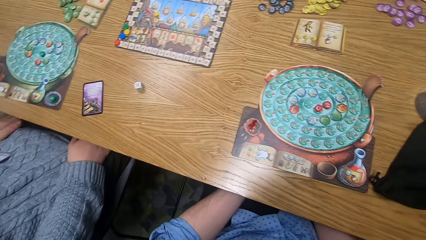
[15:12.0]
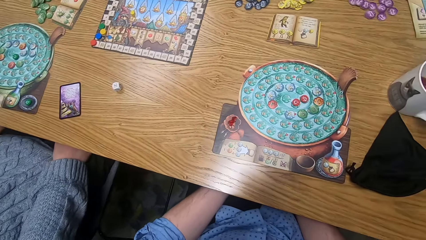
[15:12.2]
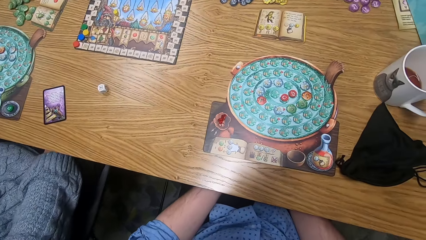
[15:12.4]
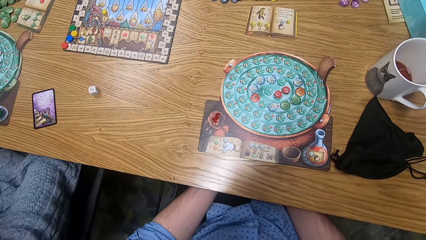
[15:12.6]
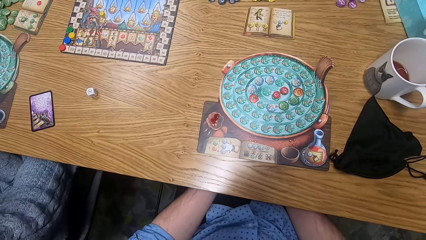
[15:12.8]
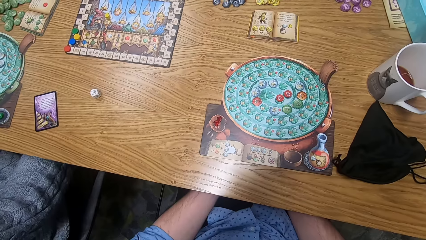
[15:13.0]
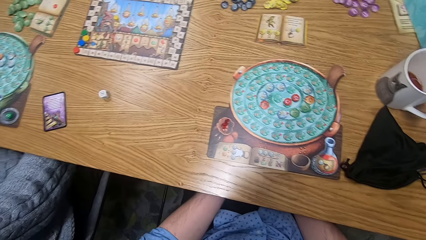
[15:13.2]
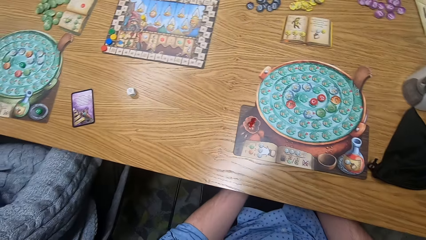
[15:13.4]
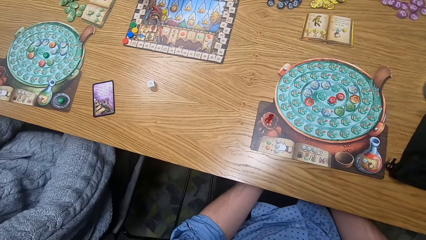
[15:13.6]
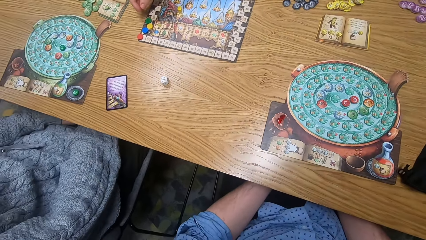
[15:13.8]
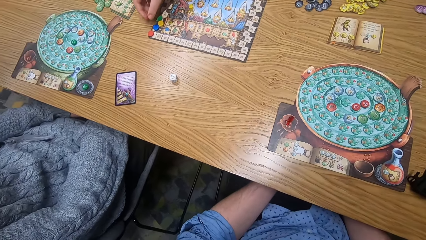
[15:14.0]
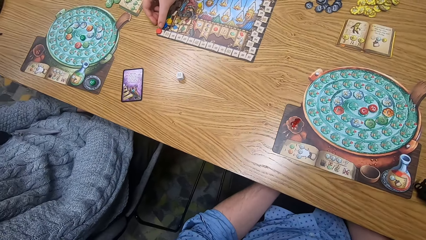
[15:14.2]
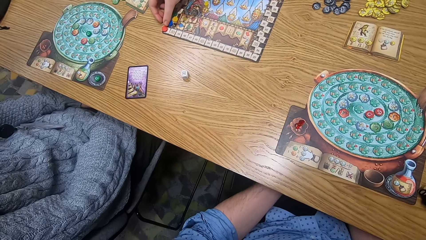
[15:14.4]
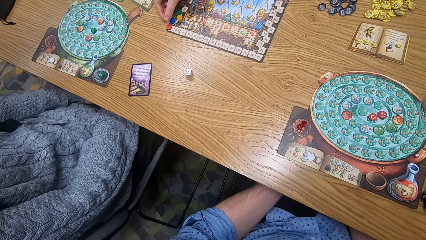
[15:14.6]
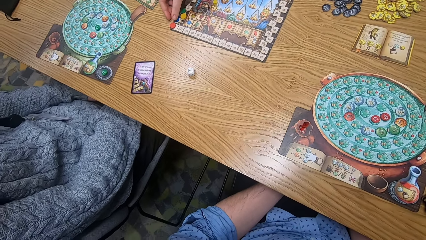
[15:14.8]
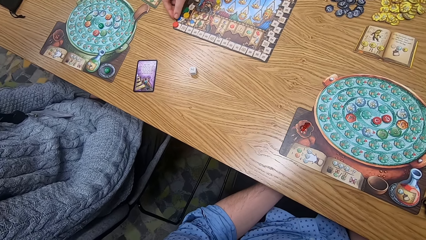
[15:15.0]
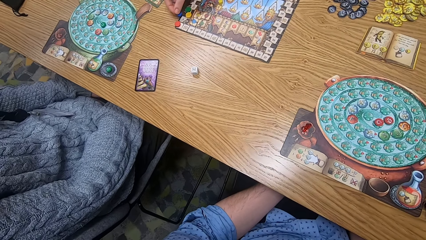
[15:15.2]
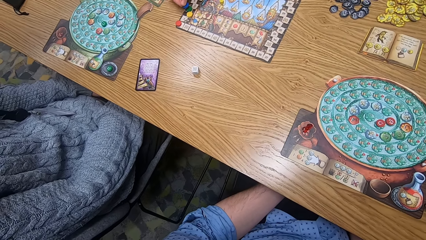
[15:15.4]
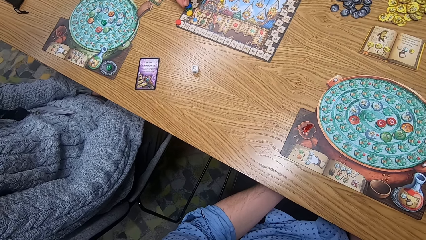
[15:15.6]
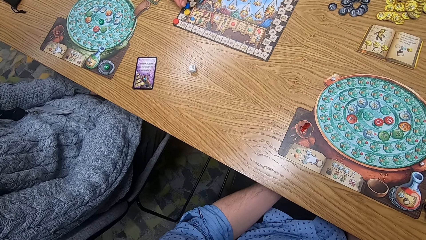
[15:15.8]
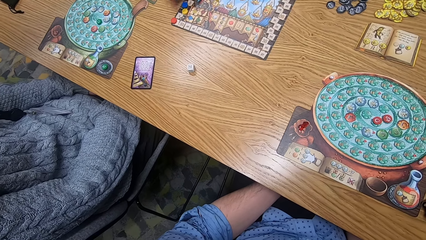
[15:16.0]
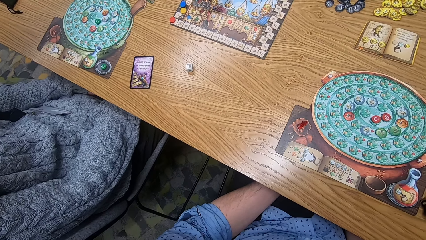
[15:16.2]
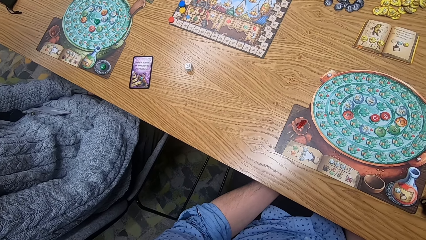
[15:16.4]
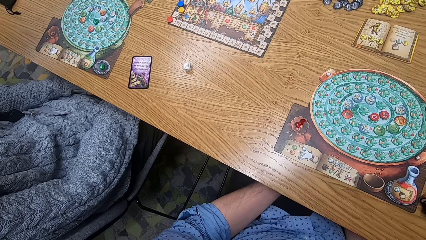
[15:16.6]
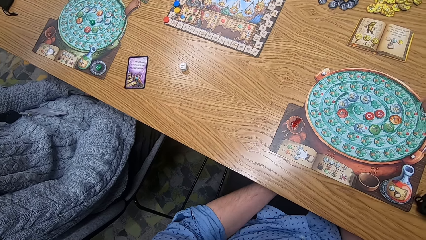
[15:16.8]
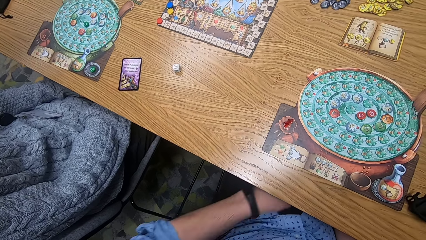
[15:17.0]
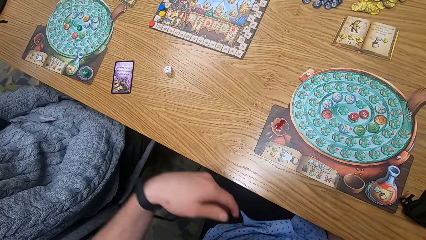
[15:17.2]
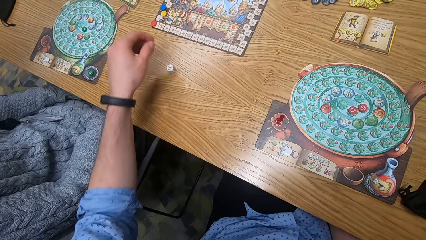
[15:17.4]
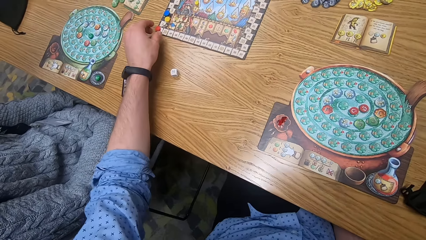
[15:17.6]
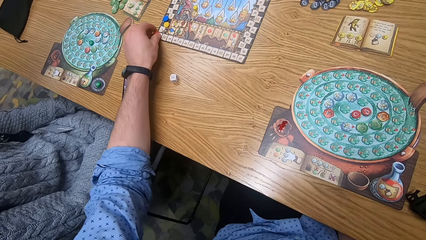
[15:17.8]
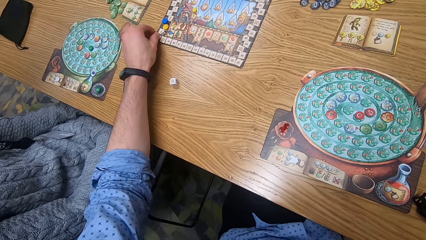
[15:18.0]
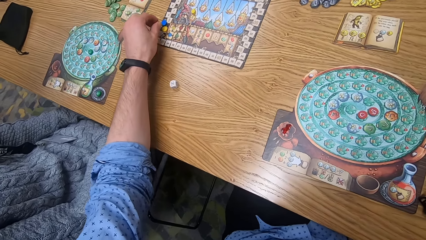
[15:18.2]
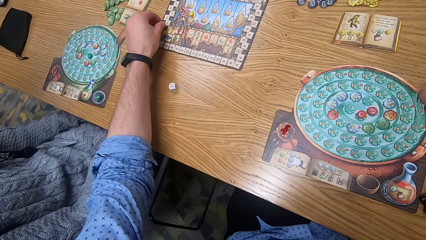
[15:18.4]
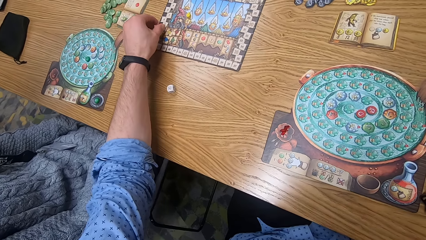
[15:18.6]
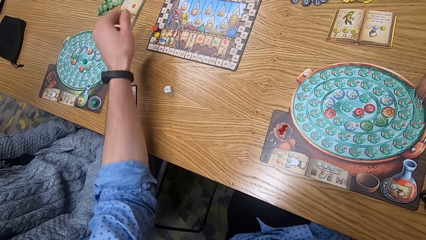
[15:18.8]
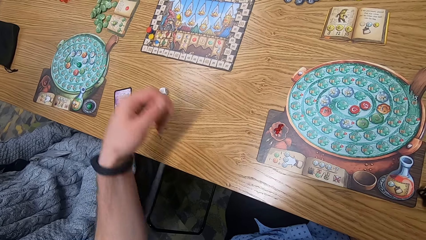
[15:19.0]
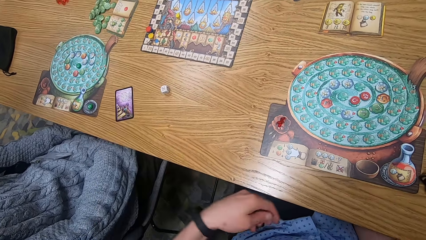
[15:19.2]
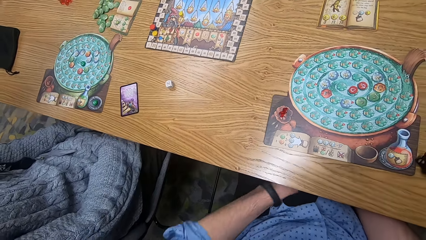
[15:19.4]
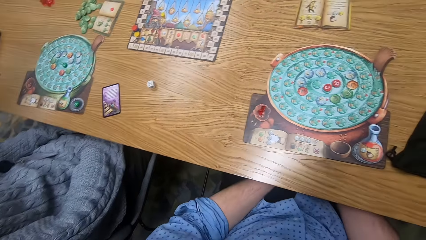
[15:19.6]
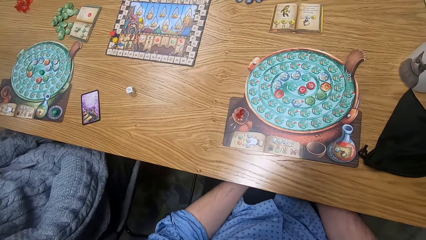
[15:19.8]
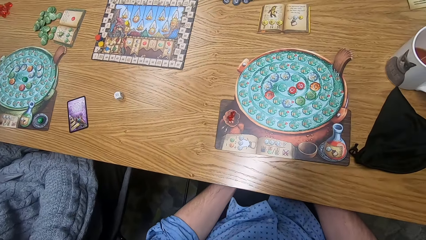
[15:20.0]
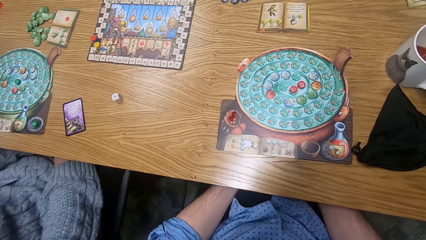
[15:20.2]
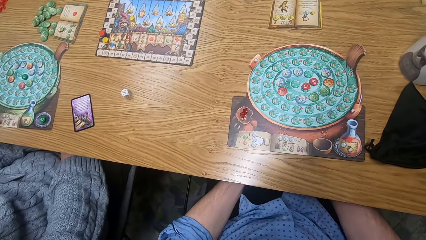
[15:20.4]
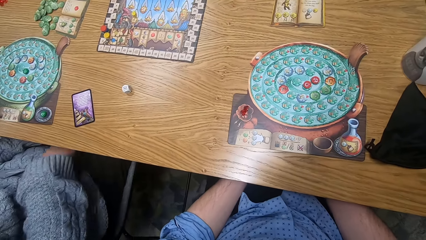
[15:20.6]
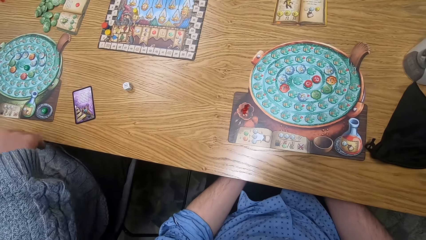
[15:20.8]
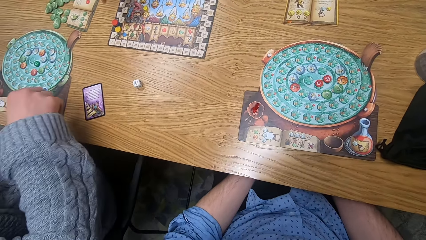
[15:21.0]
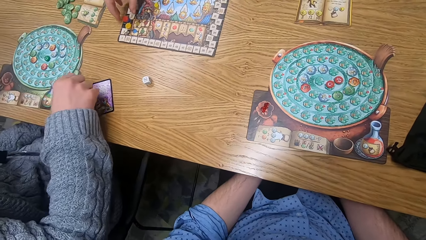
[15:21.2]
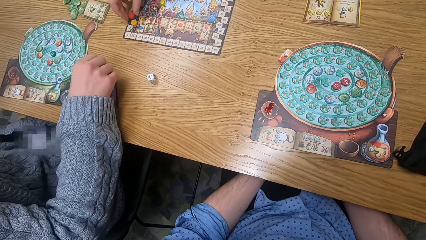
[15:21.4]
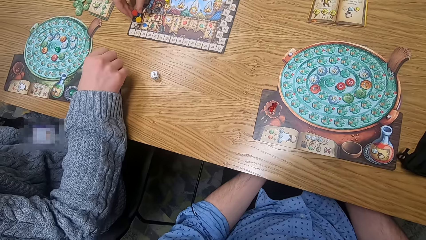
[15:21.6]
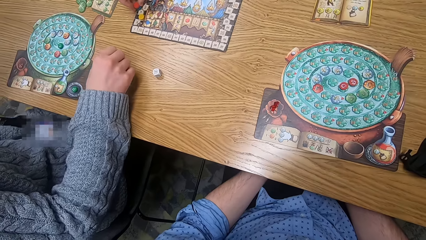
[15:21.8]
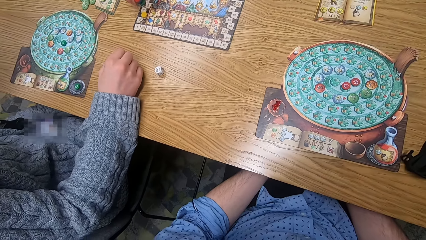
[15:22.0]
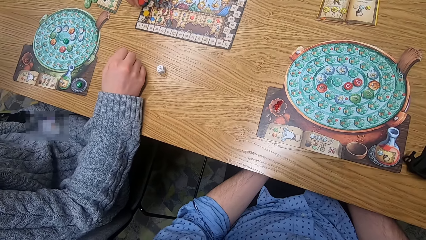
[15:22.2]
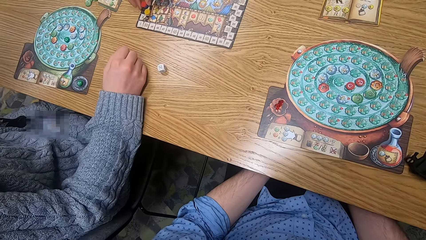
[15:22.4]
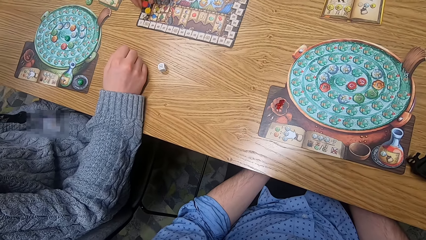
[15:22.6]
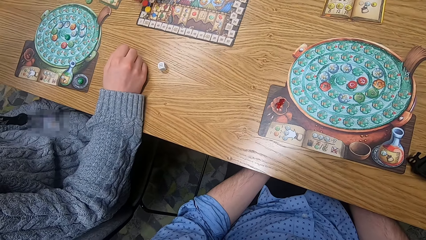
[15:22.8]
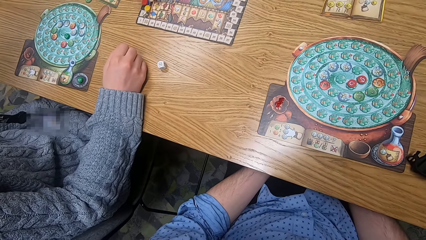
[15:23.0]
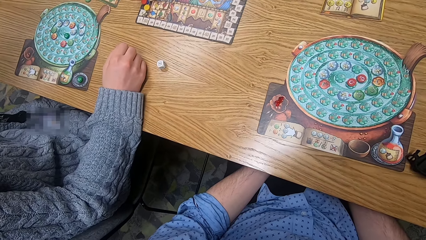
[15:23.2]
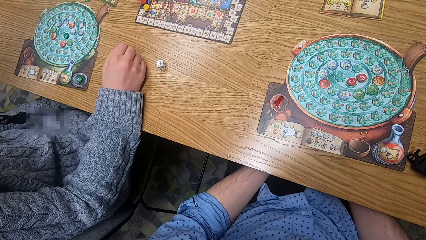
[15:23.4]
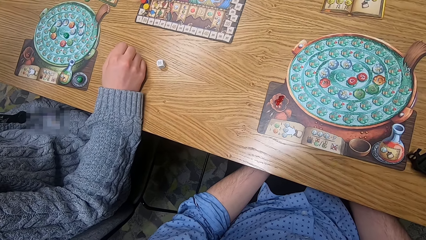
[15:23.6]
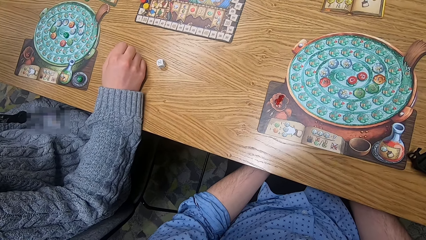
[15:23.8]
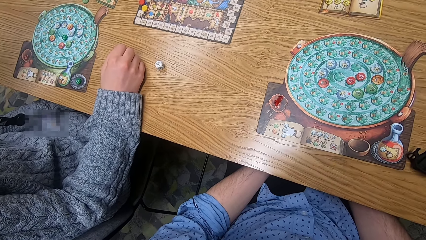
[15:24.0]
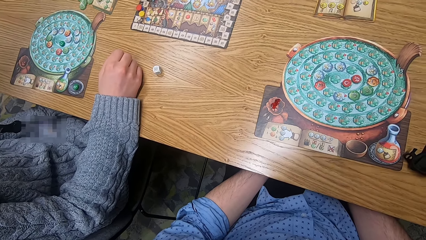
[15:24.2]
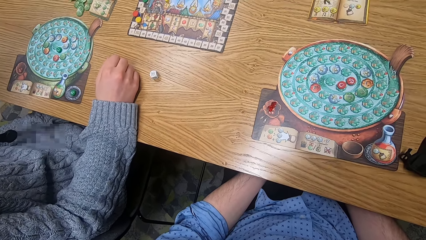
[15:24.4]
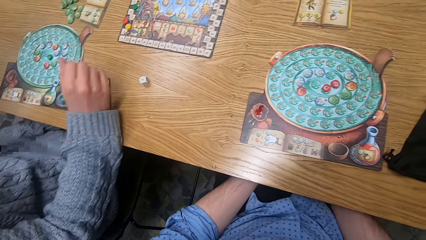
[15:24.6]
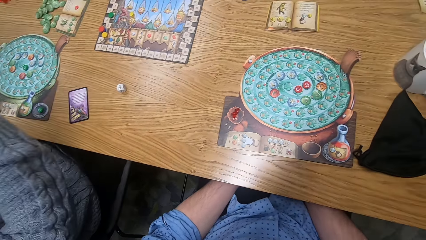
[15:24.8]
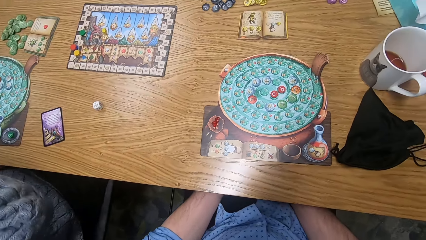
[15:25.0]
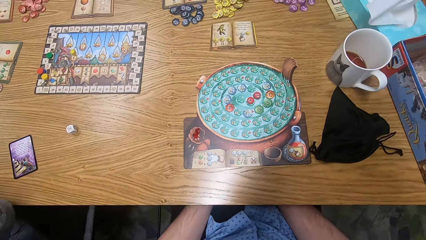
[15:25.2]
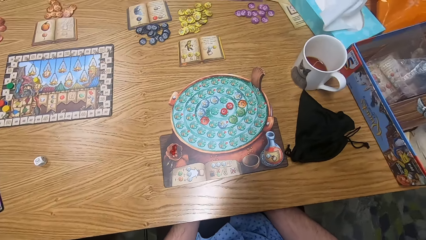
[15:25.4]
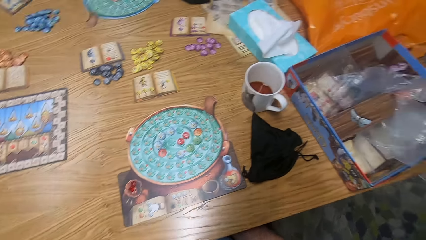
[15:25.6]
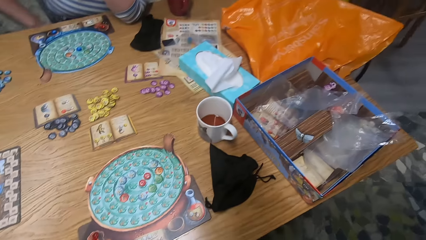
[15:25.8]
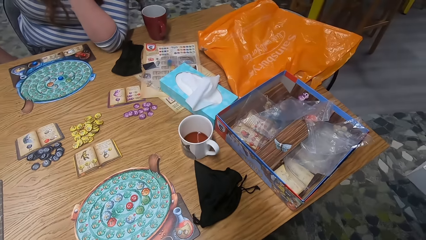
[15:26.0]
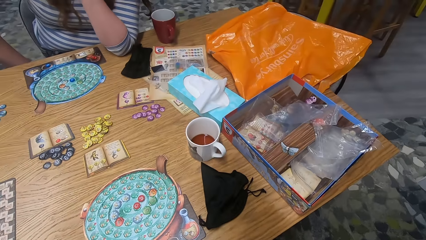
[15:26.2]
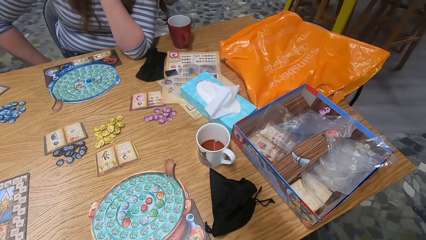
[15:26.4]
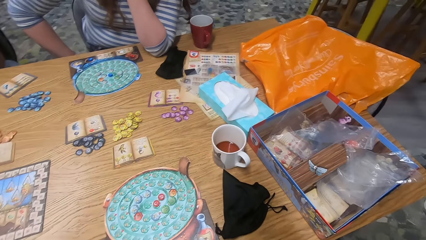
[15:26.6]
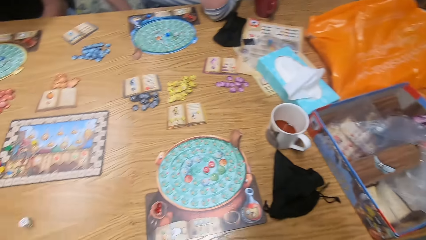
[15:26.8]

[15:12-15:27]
A woman moves a blue scoring marker on the score board with her right hand. The camera wearer moves a red scoring marker on the score board with his left hand. He adjusts something on the playing card. The woman moves a red scoring marker on the scoring board with her right hand. A man touches something on the table.
